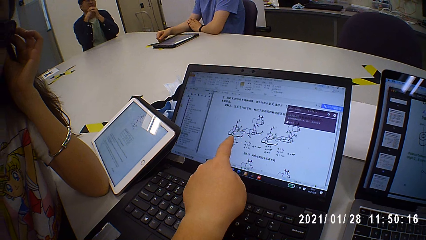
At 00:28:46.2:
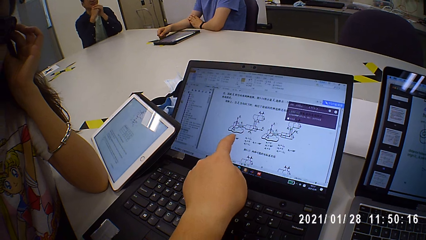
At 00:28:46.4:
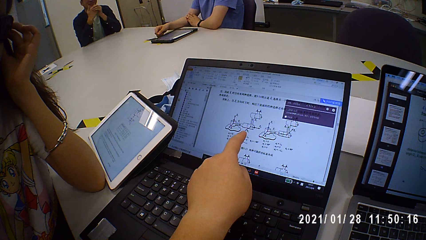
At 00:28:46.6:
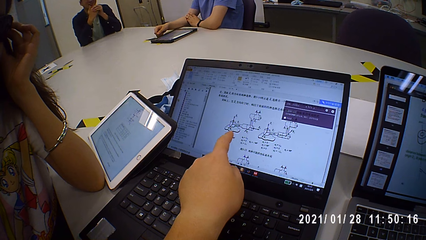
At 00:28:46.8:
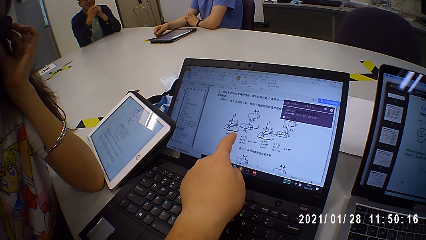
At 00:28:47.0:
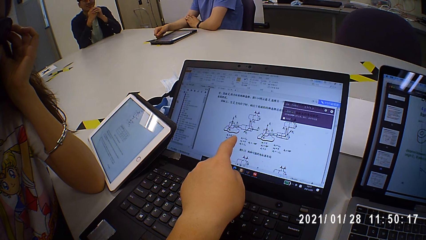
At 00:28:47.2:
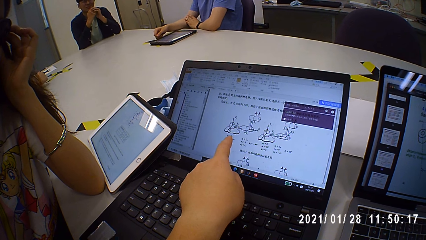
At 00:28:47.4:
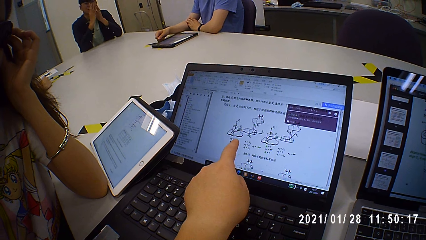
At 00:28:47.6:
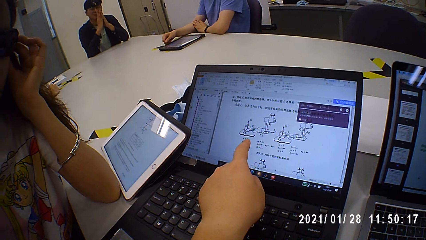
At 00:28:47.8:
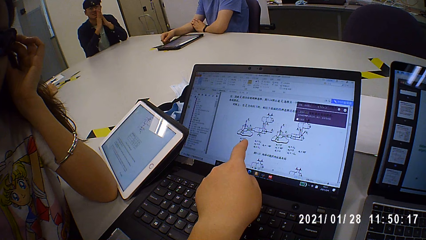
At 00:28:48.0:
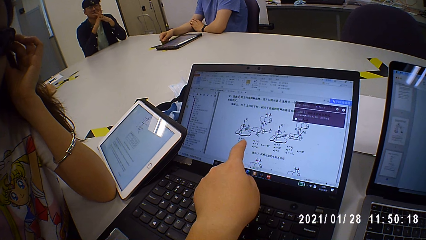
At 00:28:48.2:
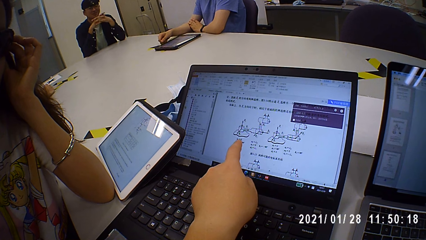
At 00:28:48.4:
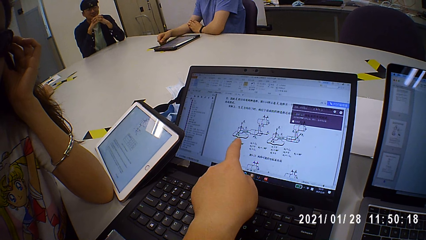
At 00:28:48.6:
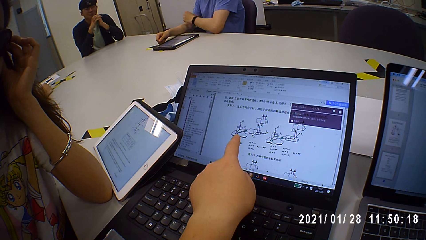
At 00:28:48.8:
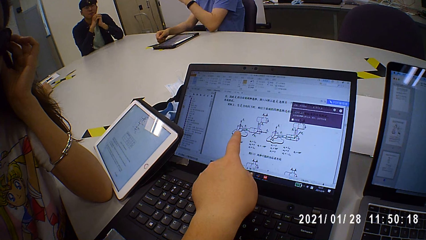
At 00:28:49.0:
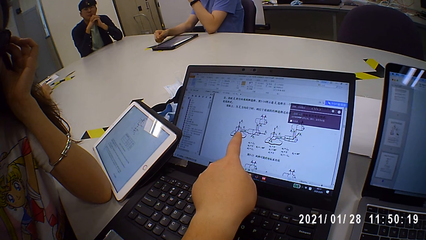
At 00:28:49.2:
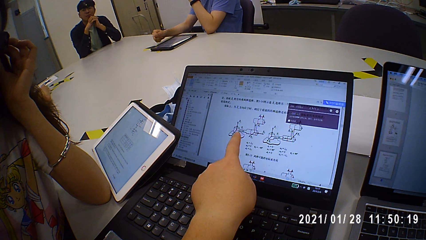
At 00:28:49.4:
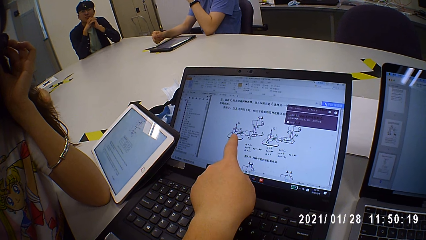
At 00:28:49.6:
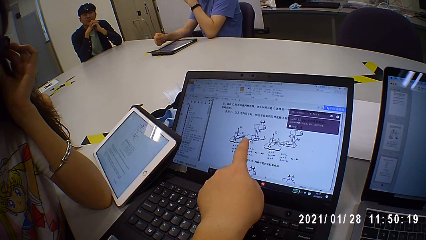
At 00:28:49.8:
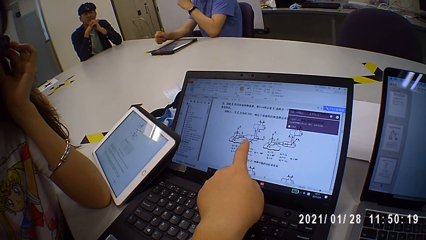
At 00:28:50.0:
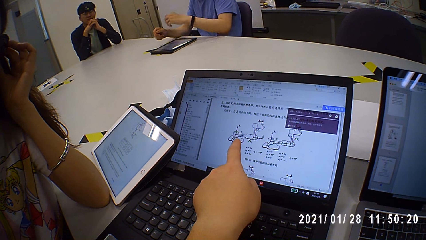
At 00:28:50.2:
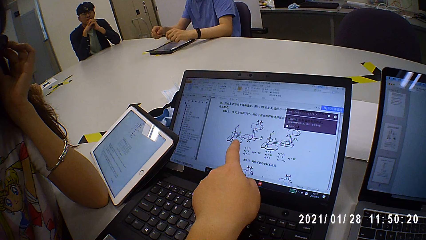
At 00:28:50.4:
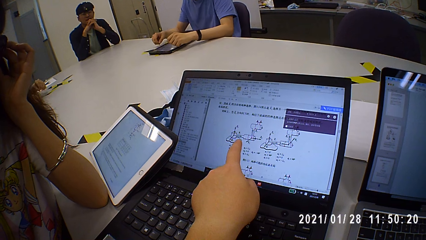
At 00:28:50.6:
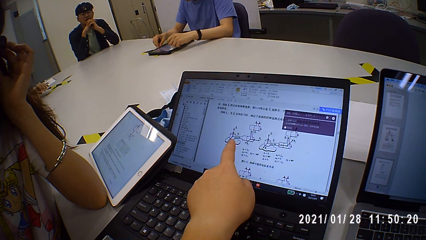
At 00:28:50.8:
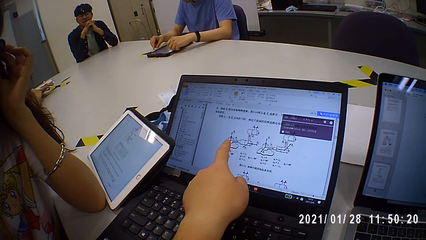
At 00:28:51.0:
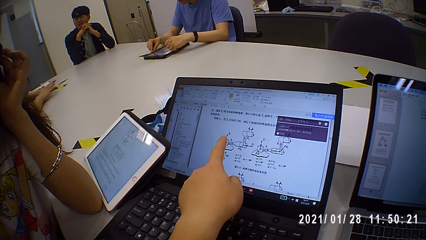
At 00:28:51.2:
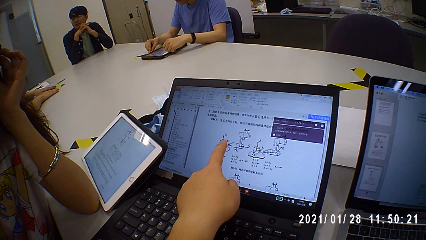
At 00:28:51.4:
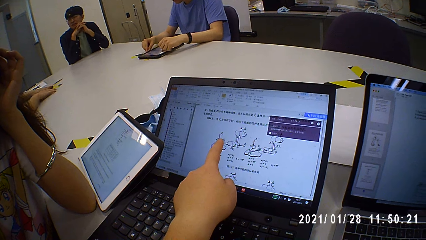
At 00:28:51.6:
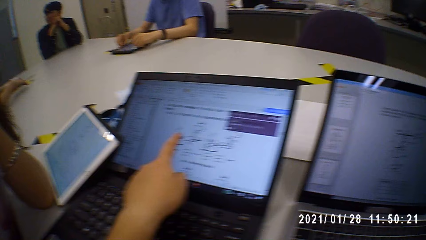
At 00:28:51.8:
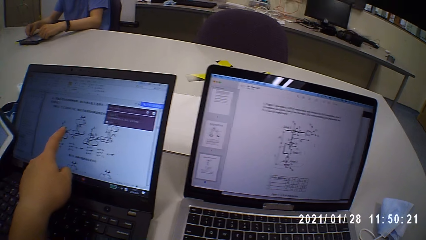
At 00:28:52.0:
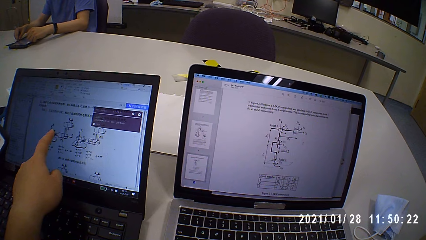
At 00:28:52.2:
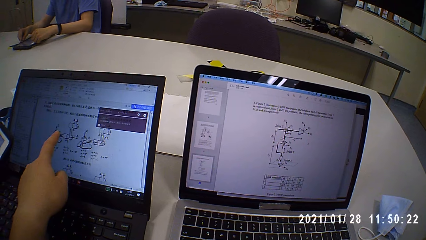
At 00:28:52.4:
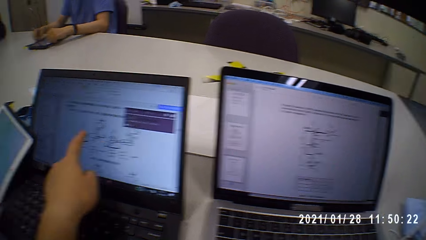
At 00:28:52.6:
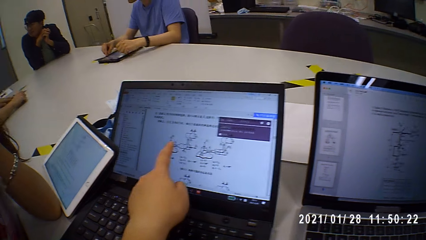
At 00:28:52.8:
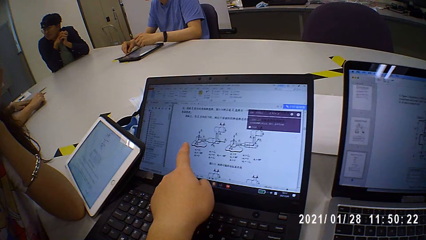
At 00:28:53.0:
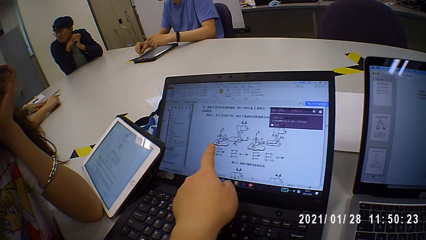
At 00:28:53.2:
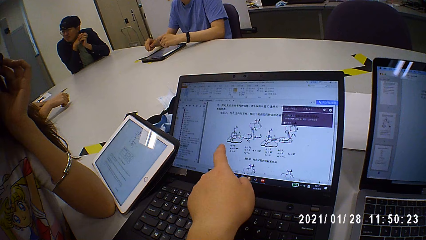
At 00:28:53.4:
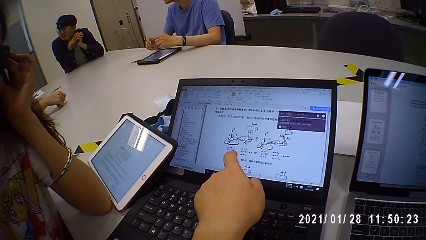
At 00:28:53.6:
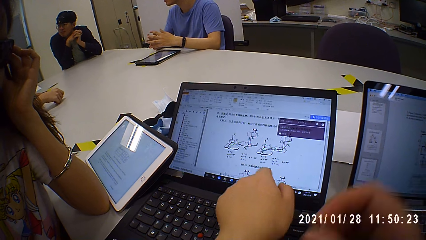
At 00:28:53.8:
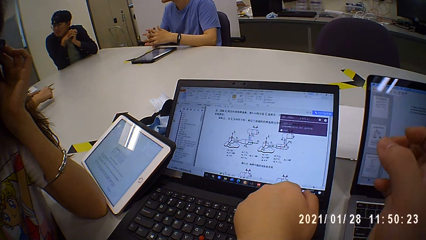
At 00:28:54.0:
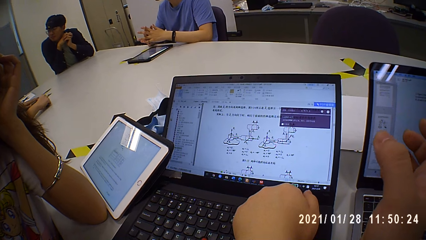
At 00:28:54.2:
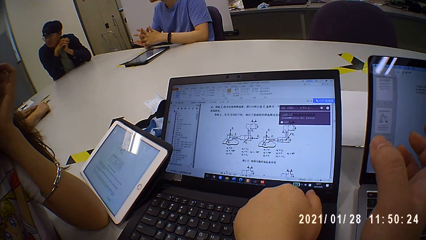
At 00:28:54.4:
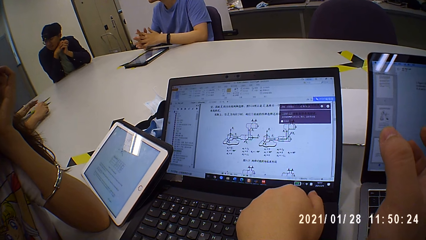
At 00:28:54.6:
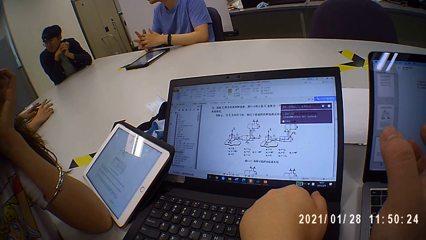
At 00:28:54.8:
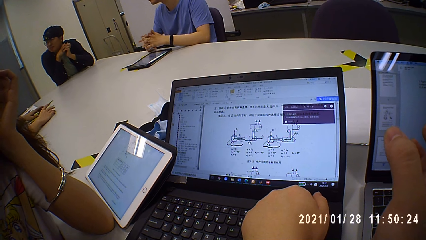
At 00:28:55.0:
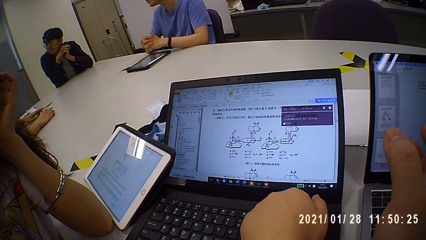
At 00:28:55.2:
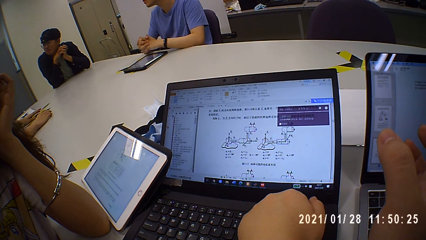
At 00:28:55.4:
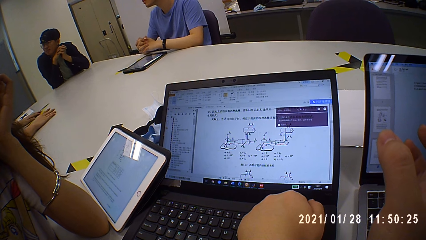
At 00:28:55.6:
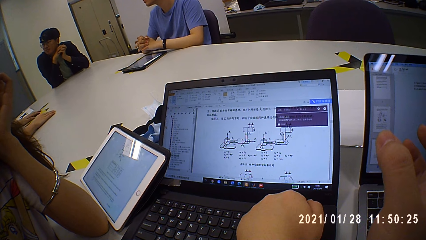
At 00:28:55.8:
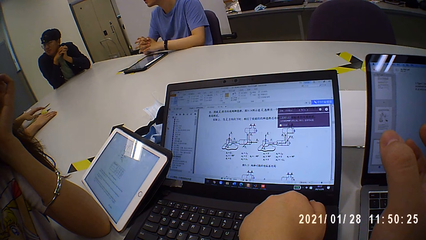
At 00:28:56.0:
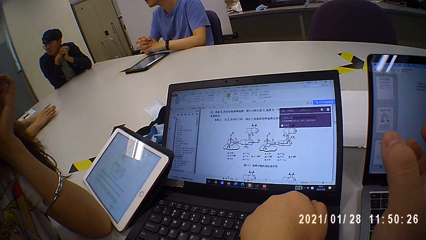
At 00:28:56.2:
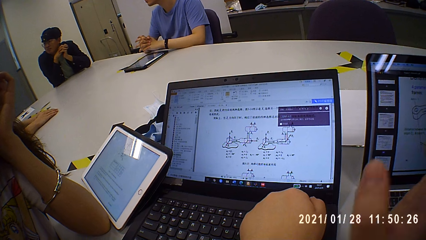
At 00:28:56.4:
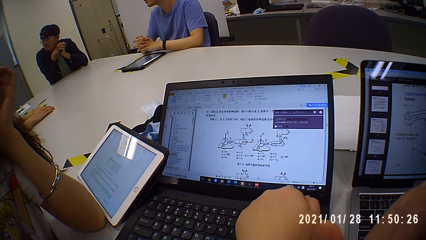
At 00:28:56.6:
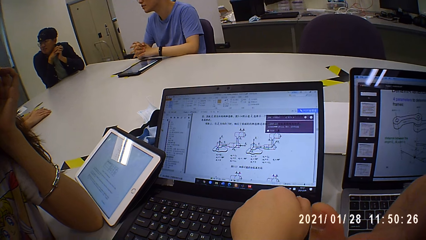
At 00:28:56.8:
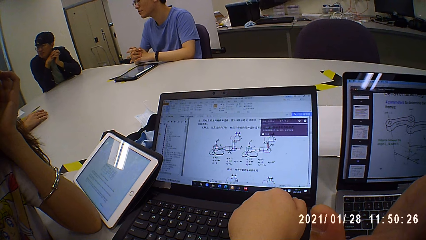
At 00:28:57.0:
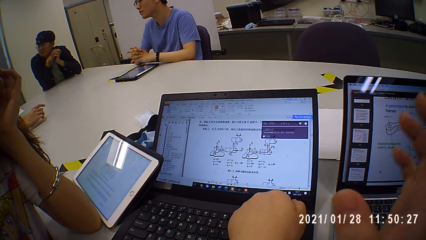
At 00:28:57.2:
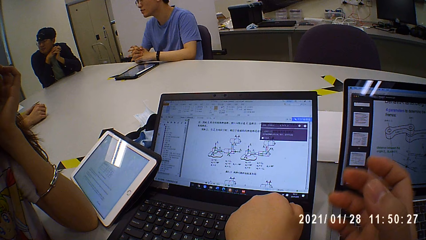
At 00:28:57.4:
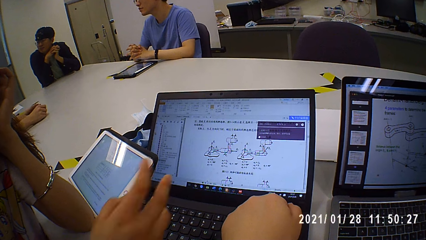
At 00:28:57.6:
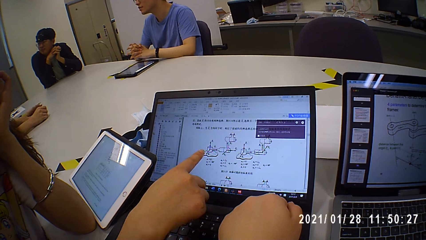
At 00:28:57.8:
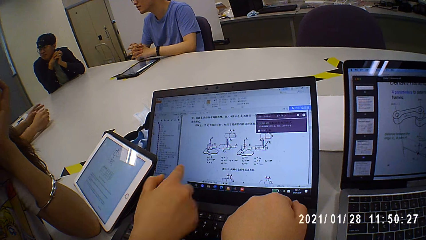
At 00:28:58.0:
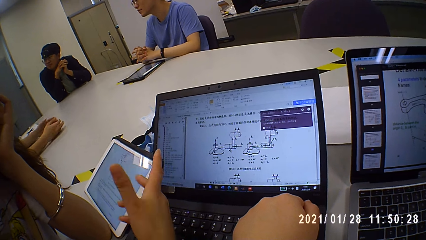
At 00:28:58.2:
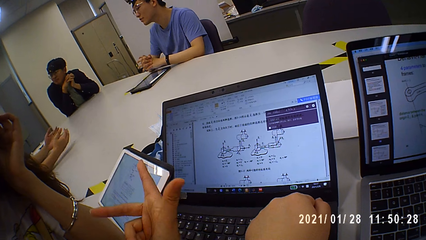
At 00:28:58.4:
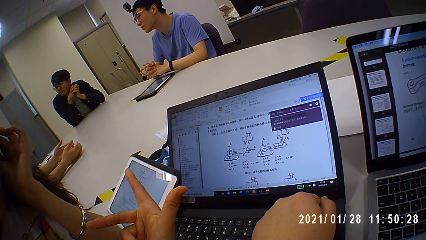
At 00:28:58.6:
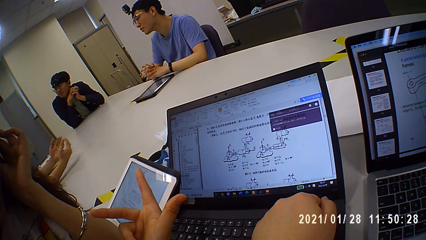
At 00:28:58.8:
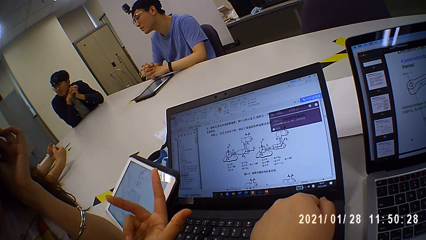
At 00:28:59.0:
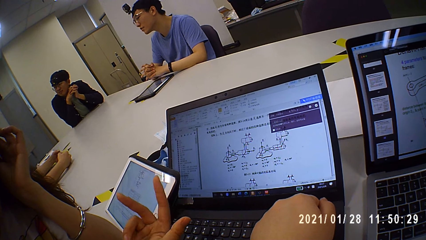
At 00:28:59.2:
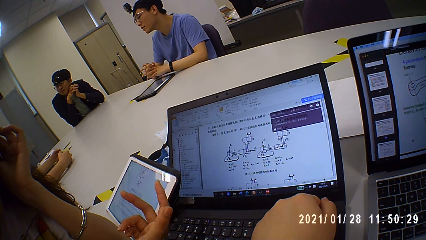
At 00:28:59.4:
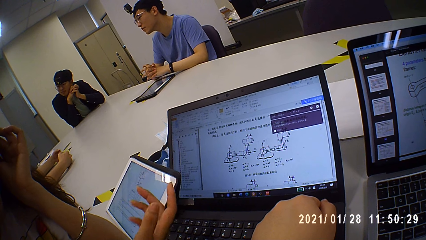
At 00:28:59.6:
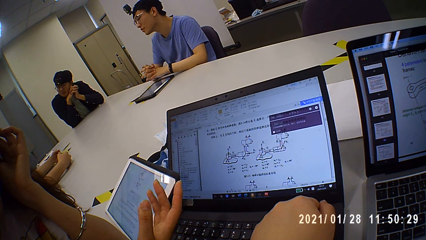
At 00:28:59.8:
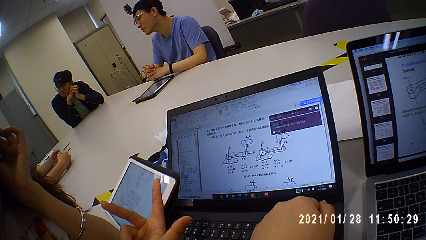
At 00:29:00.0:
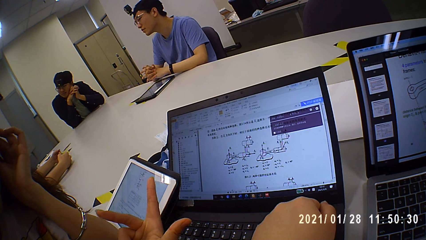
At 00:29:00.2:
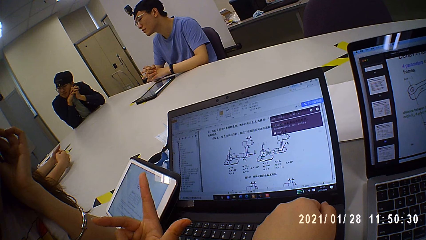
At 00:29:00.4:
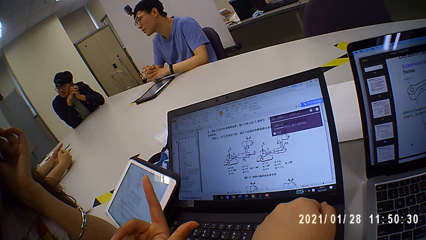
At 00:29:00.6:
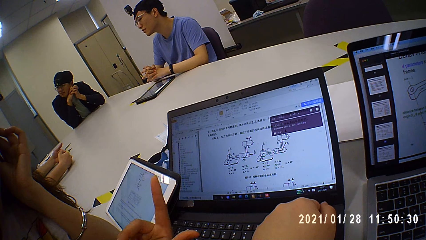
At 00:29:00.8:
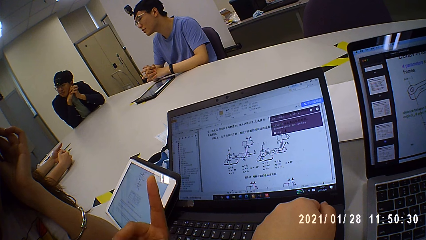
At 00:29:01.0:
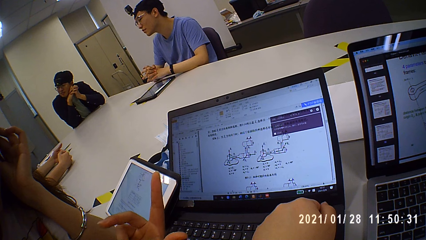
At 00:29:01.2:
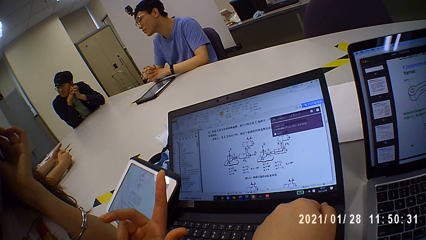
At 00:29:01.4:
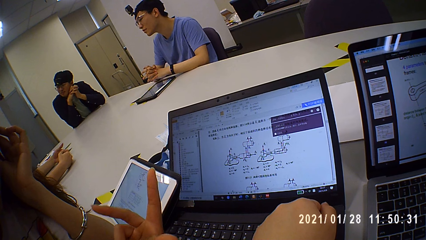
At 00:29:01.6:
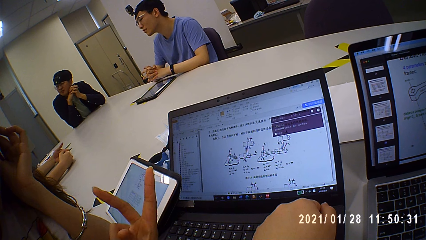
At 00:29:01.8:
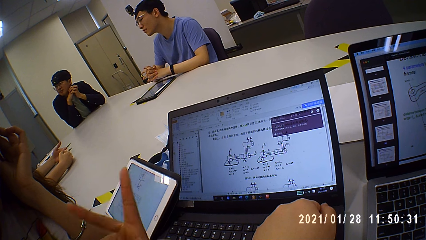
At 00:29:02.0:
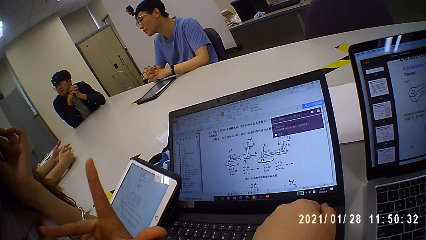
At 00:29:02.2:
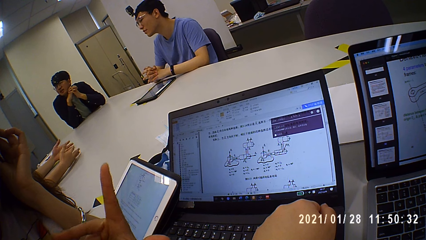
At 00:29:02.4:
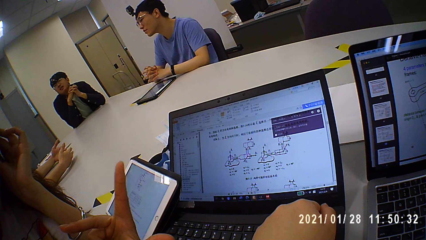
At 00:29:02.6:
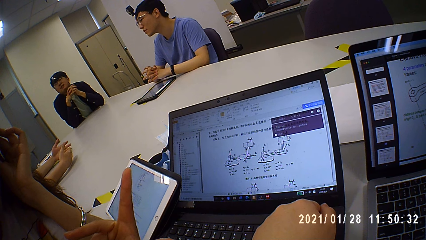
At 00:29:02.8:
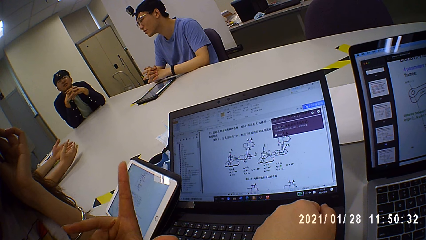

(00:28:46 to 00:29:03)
The camera wearer talks to a man, looks at the laptop, and points at the laptop. They talk to the man. A woman points at the laptop. The camera wearer looks at the laptop.
